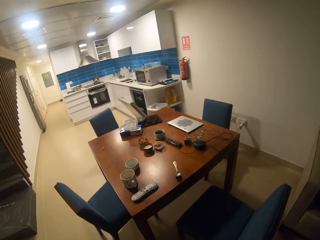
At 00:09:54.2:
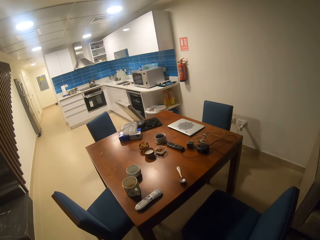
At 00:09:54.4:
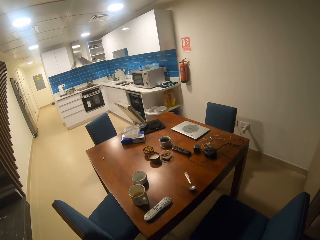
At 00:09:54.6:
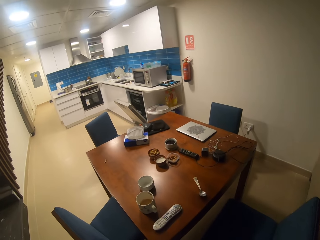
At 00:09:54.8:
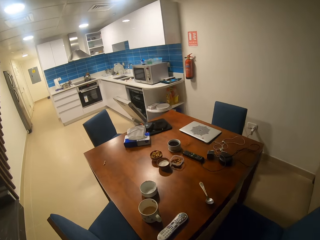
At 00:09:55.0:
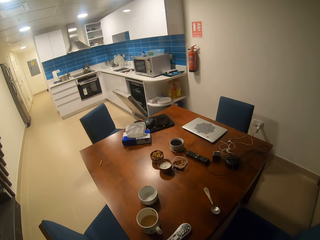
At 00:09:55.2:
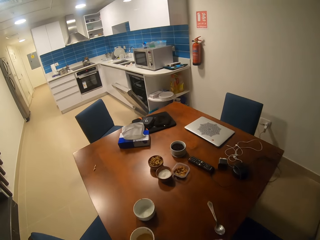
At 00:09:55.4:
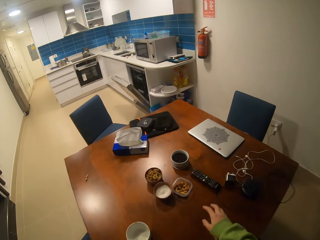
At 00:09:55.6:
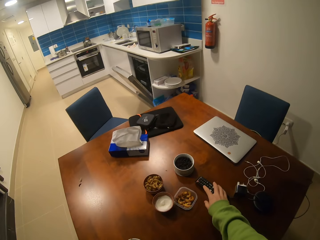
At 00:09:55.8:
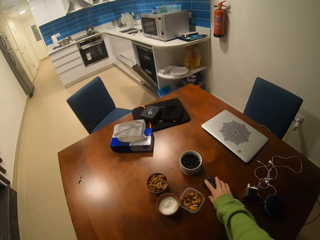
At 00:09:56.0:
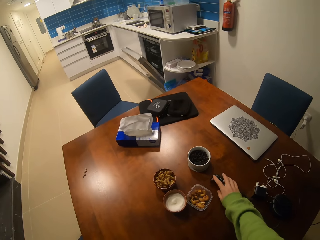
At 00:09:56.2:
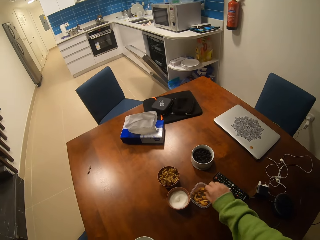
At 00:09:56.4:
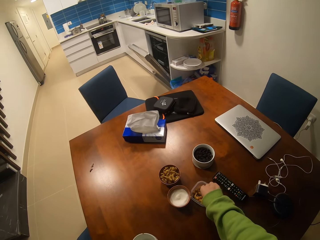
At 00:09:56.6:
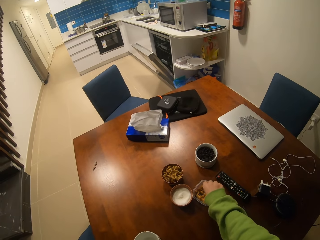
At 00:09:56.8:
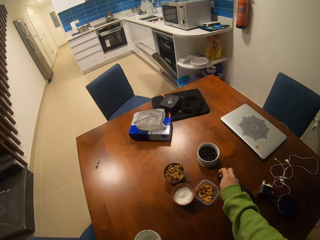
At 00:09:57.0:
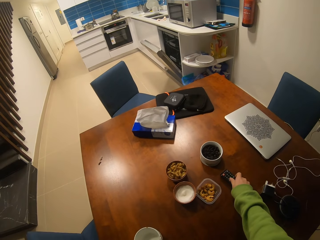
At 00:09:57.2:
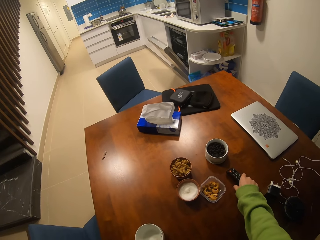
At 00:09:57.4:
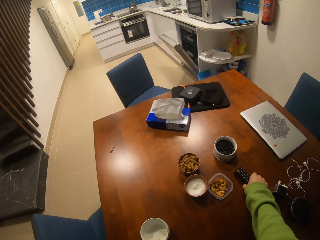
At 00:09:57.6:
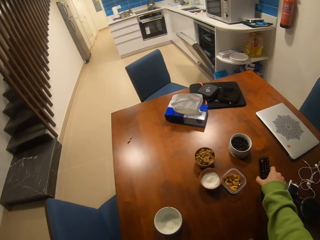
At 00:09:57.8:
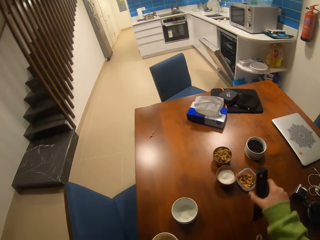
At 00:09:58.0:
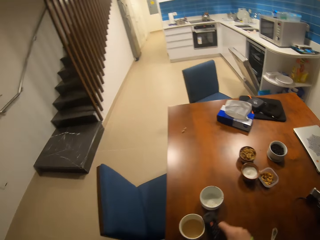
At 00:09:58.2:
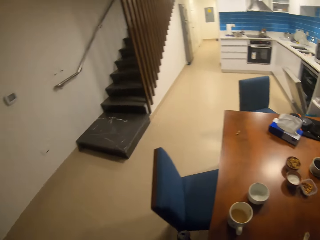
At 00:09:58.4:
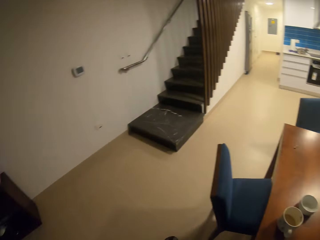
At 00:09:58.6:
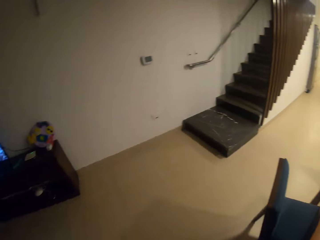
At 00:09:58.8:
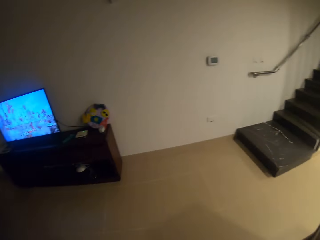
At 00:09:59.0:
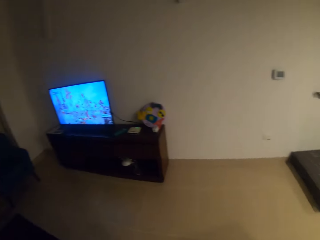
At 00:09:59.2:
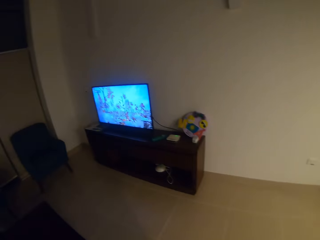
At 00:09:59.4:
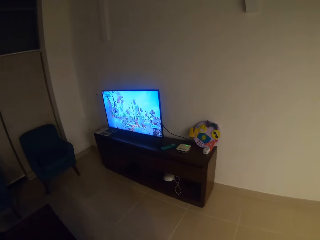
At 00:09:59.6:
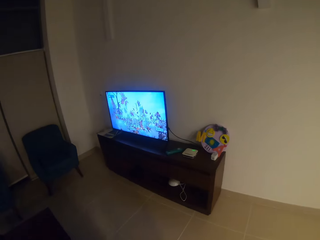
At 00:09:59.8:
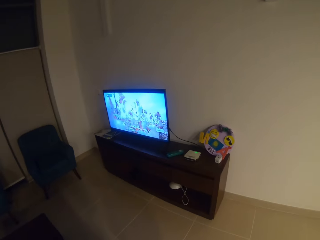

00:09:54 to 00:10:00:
The camera wearer touches a remote. They pick up a nut. They pick up the remote. They turn the camera.

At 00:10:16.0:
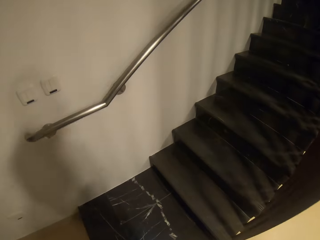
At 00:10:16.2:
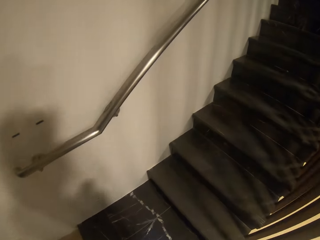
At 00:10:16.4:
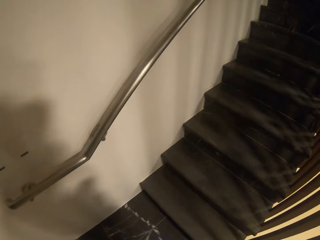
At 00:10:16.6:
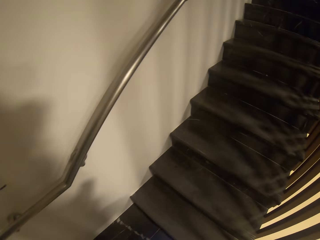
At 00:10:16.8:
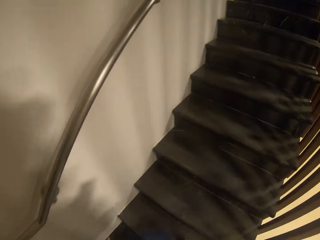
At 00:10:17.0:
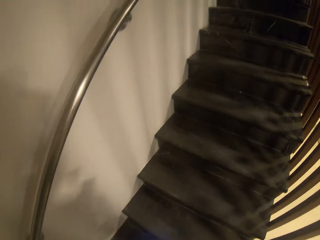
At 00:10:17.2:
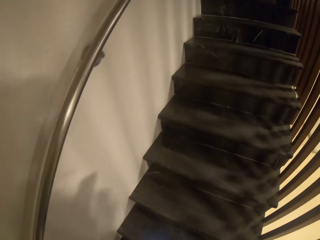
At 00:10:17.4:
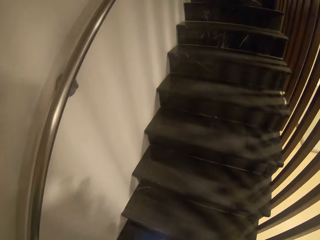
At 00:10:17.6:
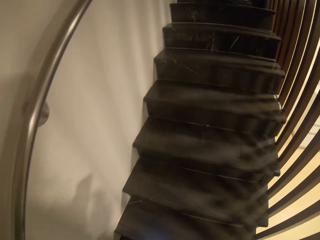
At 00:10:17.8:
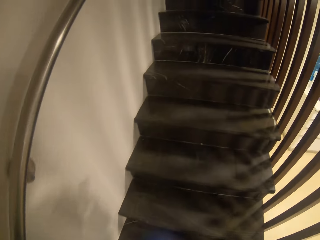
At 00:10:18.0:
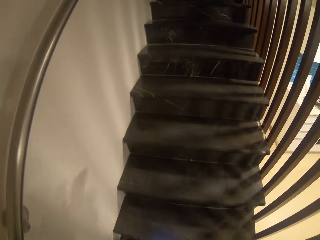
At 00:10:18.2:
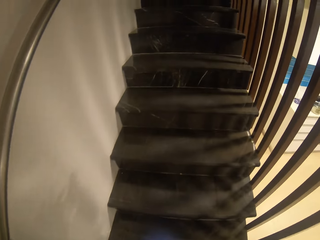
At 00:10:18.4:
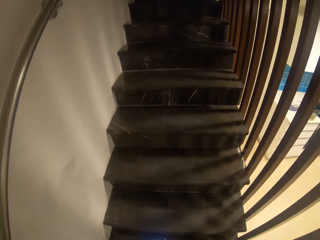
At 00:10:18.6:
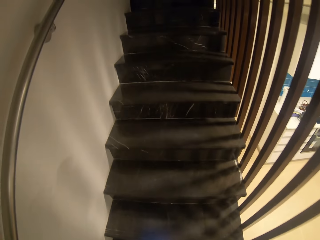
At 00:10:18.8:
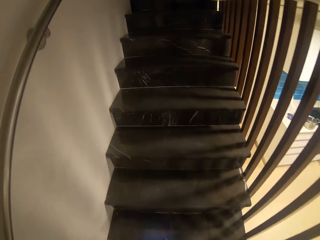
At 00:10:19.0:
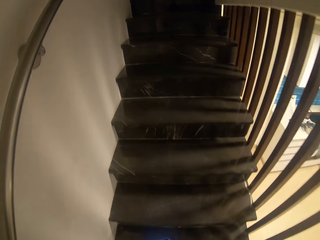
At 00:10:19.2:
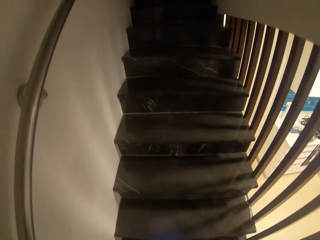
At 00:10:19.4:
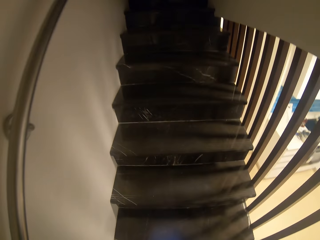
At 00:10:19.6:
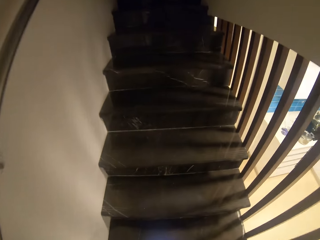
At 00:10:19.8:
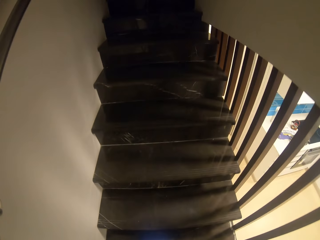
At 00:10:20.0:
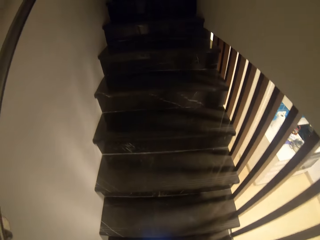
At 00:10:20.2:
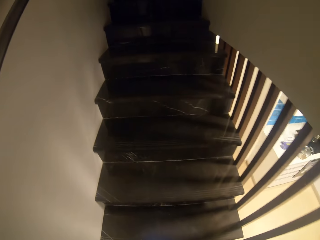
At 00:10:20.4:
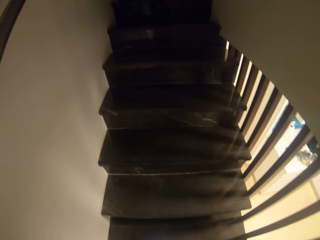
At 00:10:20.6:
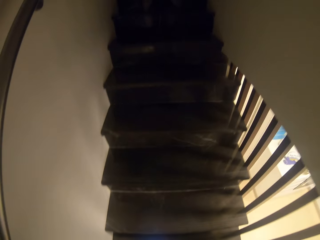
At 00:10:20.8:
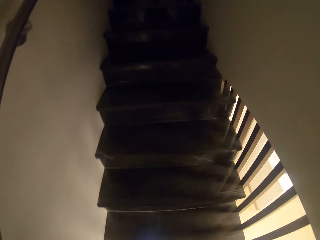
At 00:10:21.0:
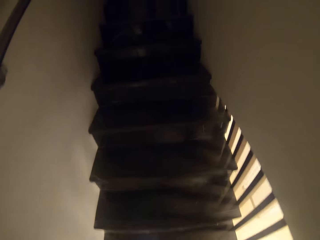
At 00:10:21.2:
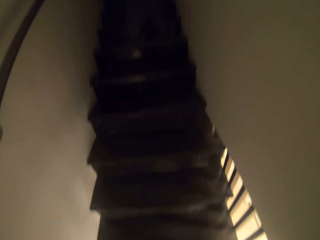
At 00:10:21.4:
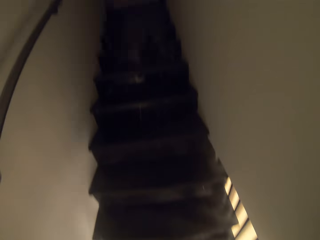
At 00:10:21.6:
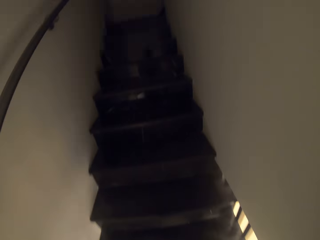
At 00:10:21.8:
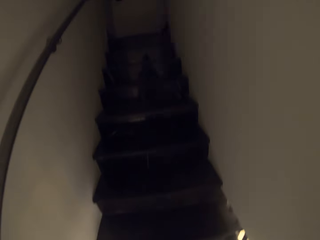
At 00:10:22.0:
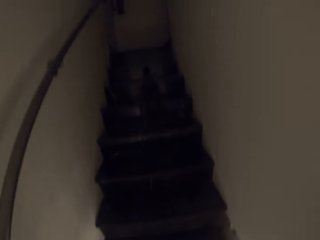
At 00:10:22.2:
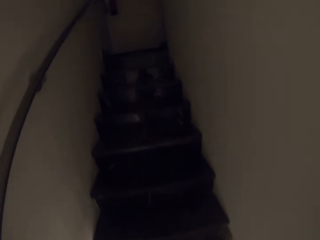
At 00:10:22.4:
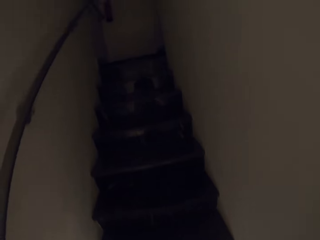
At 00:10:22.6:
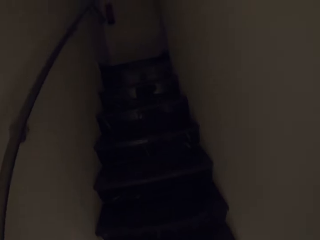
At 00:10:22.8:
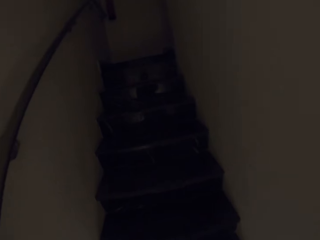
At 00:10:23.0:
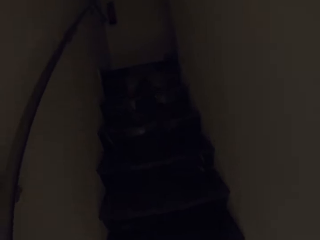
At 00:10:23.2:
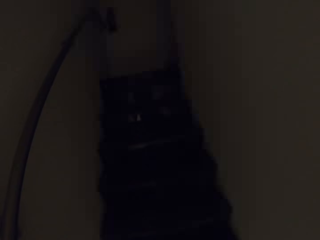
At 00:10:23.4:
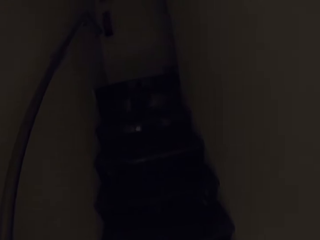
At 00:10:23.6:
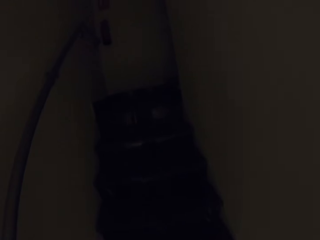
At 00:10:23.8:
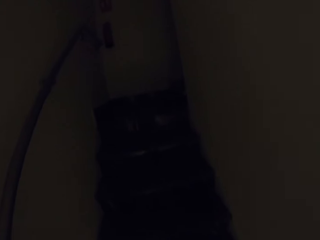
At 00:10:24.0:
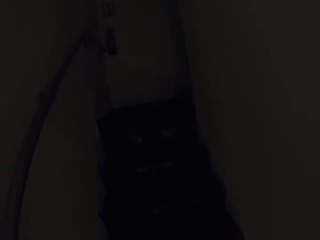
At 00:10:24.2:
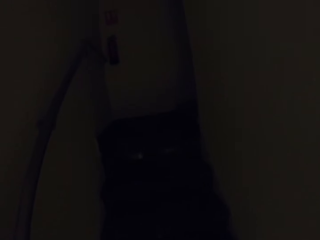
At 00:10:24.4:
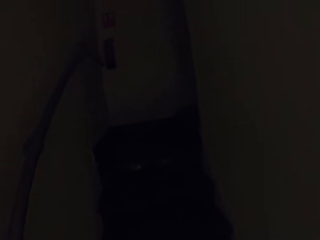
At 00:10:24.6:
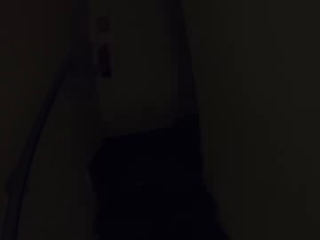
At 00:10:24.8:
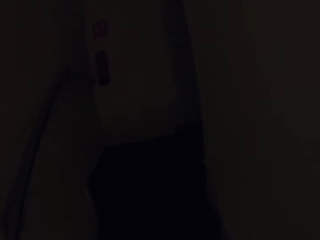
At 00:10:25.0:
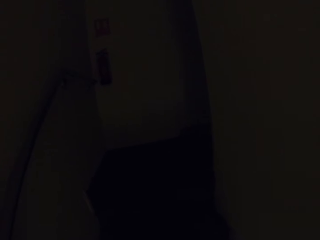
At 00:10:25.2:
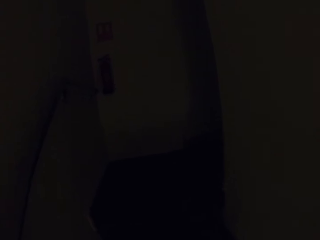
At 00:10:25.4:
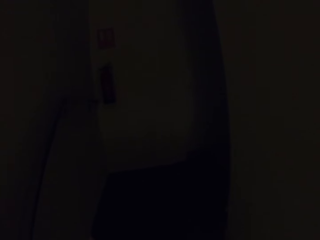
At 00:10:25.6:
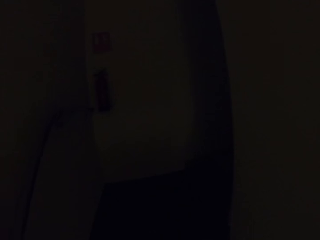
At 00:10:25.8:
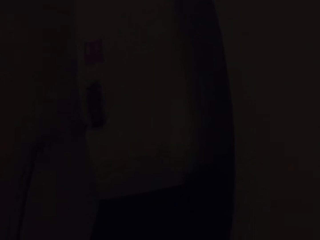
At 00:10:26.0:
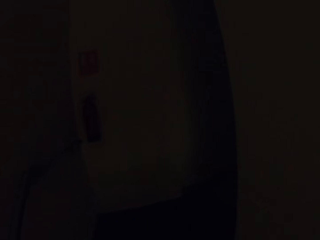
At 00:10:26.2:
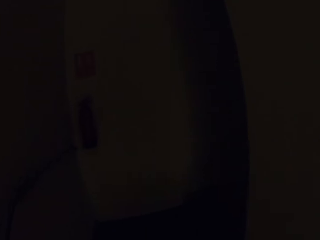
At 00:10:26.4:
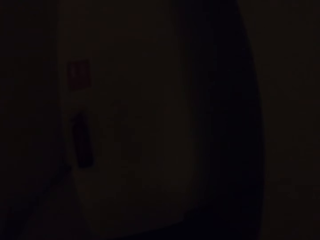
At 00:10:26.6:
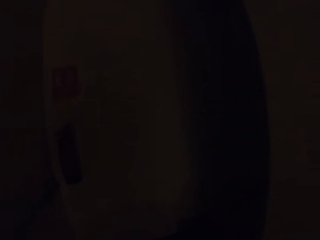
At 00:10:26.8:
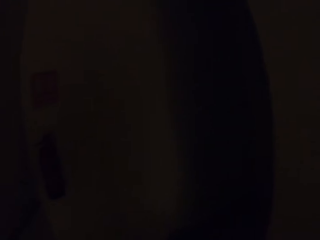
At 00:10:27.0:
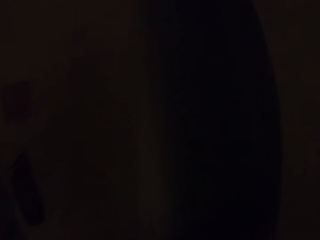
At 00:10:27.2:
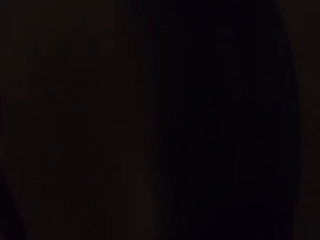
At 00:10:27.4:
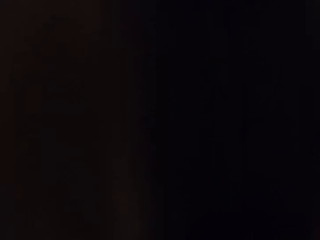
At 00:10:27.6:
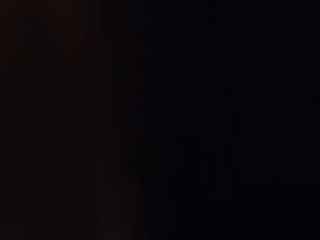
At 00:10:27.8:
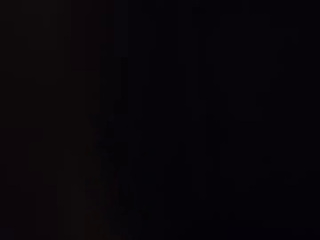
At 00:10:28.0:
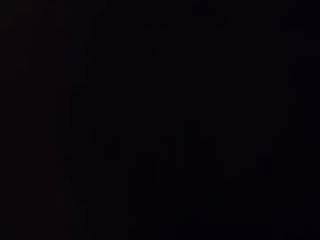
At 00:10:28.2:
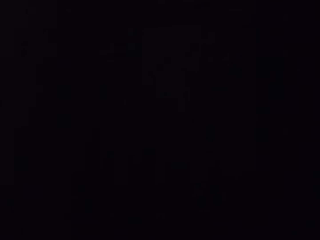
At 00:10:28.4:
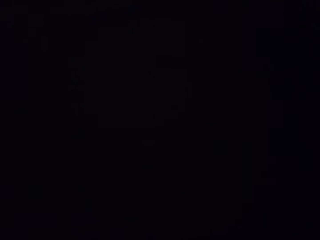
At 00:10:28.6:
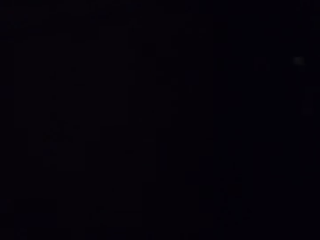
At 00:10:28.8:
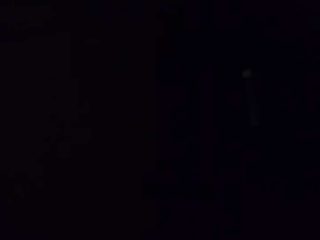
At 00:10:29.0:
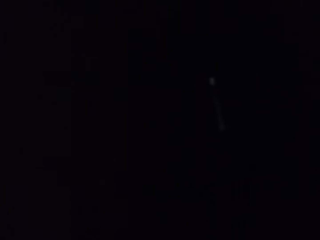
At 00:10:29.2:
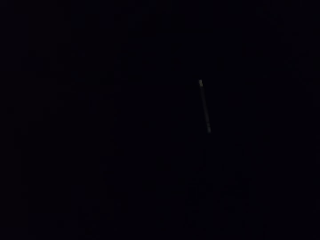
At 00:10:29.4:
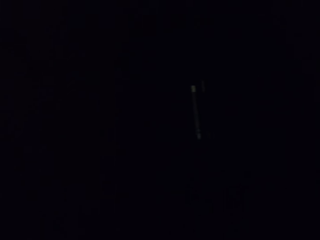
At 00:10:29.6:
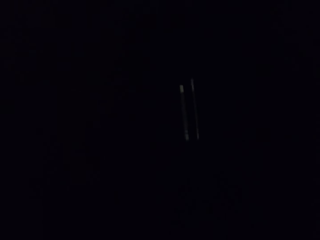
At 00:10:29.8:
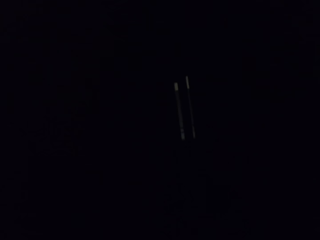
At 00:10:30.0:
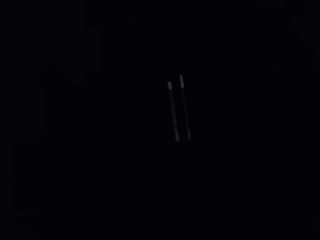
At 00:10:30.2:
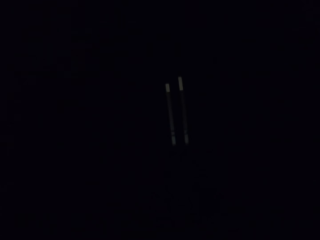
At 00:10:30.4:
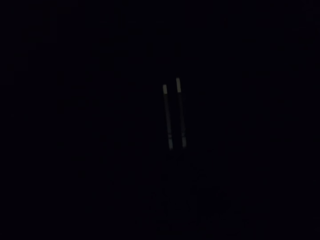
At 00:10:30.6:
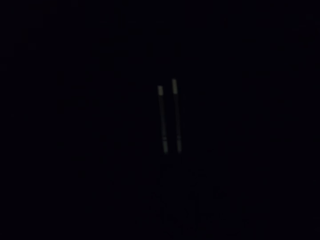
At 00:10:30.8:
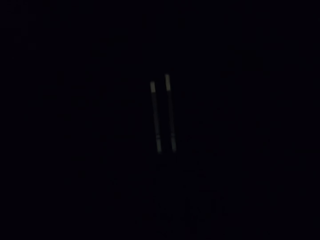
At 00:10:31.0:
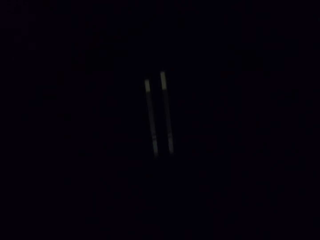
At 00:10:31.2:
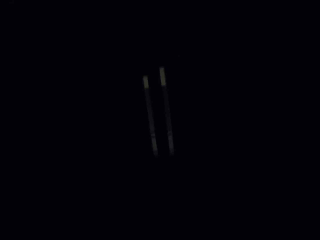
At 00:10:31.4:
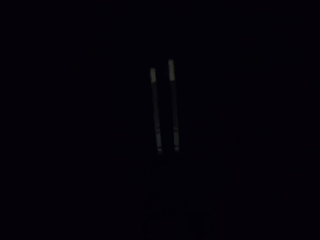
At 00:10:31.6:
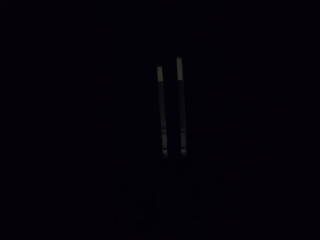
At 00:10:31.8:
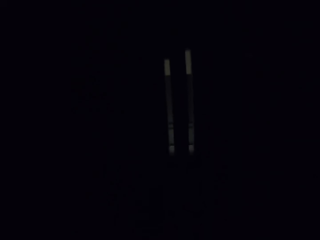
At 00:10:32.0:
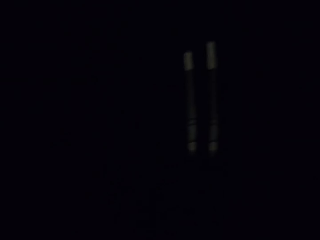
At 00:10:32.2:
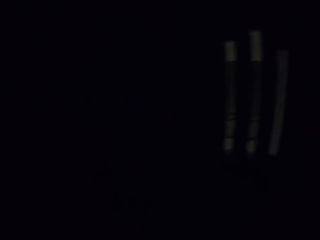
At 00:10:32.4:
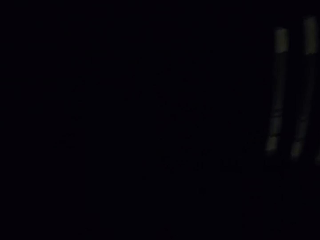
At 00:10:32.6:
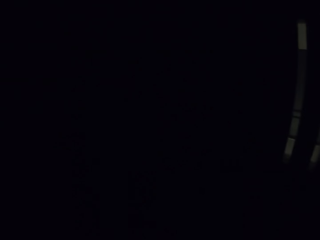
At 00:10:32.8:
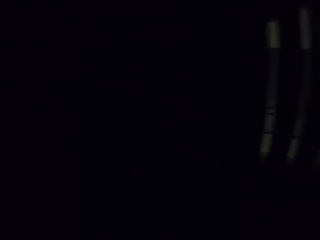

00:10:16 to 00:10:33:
The camera wearer walks up the stairs.
